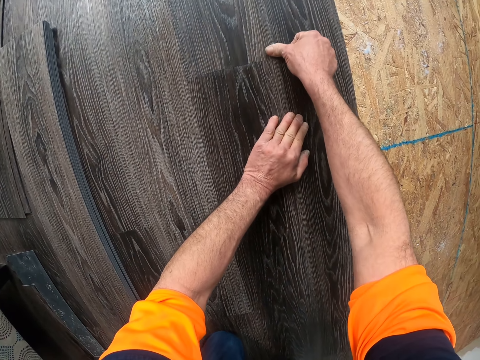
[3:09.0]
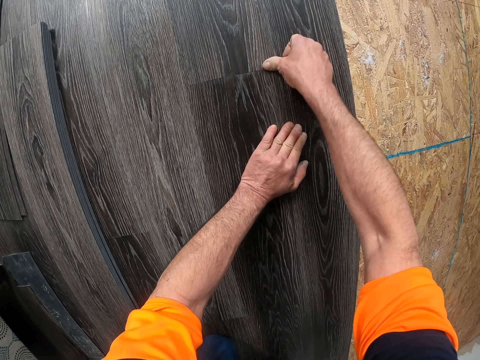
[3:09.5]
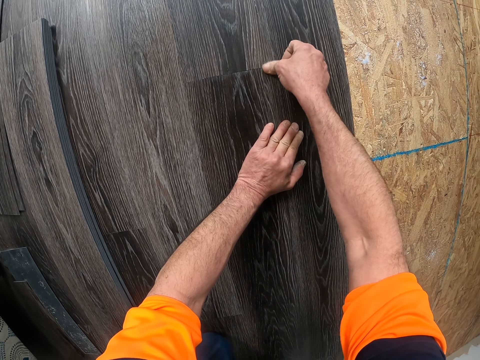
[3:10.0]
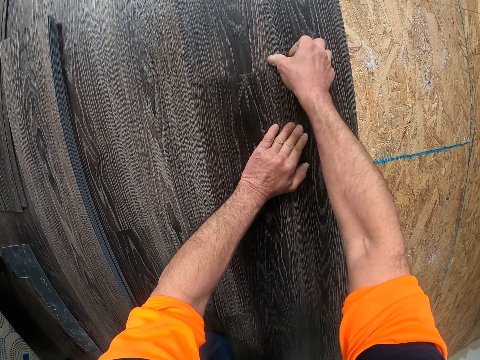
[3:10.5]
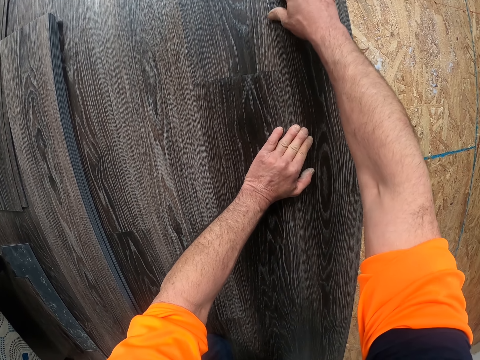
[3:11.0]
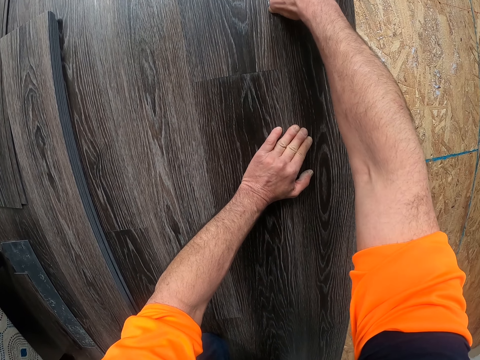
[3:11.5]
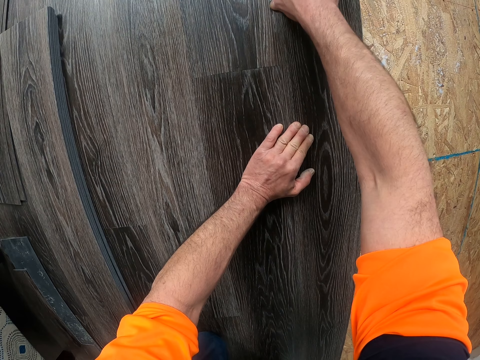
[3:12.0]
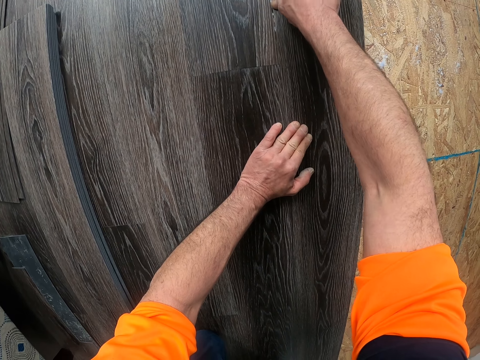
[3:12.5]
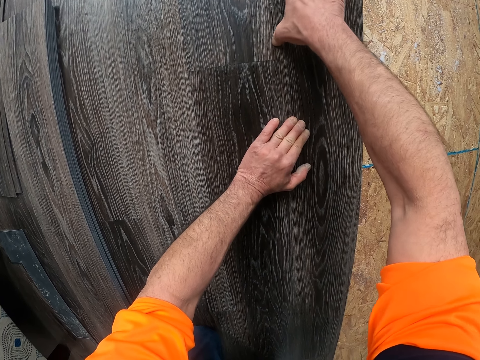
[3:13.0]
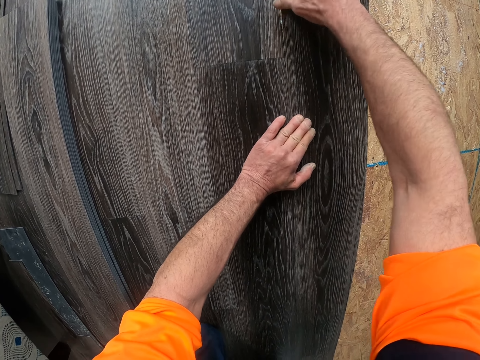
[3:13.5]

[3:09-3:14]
The camera wearer is pressing the vinyl tile.

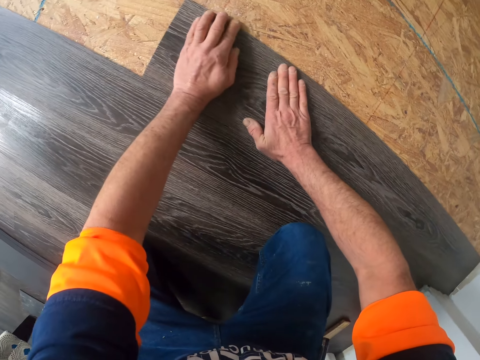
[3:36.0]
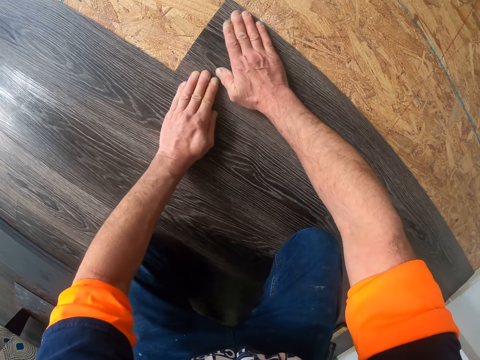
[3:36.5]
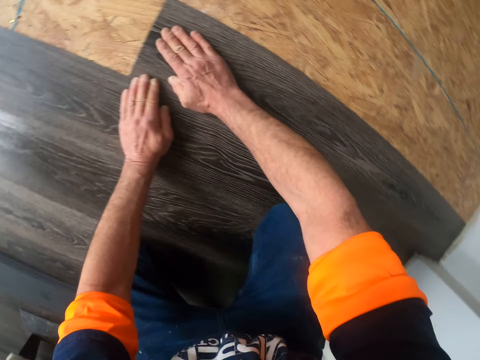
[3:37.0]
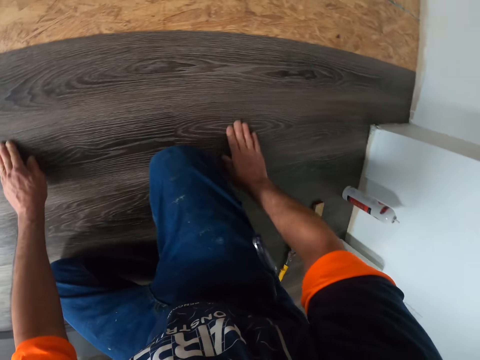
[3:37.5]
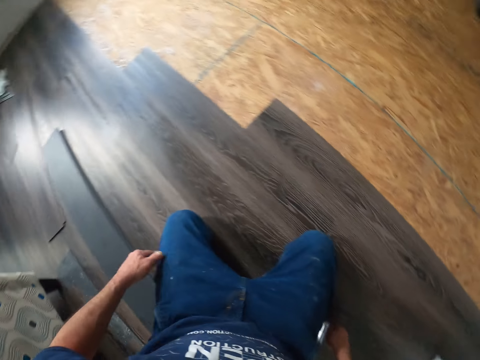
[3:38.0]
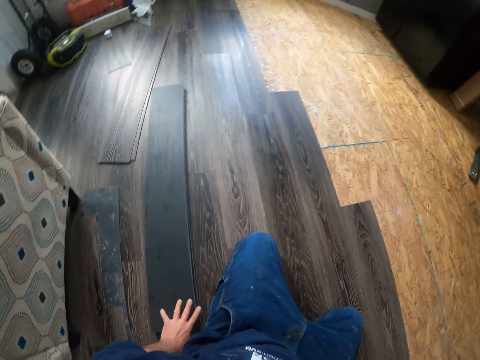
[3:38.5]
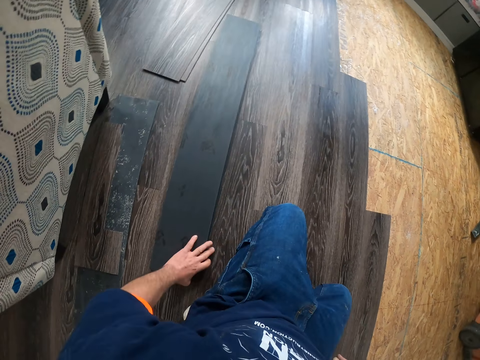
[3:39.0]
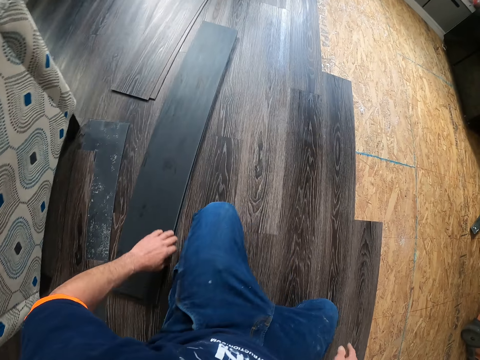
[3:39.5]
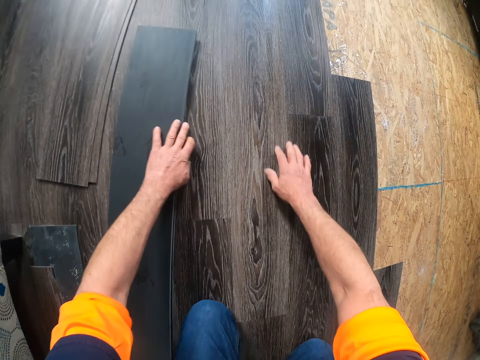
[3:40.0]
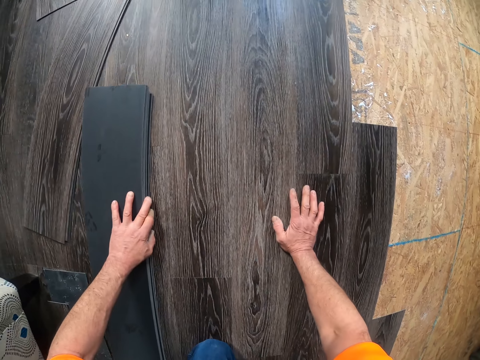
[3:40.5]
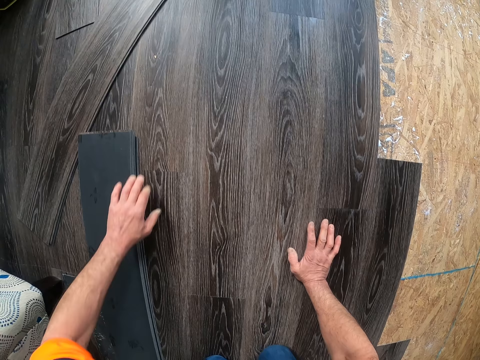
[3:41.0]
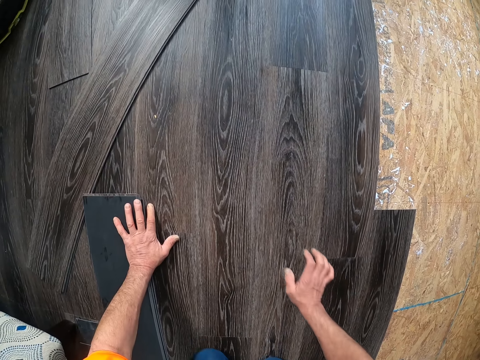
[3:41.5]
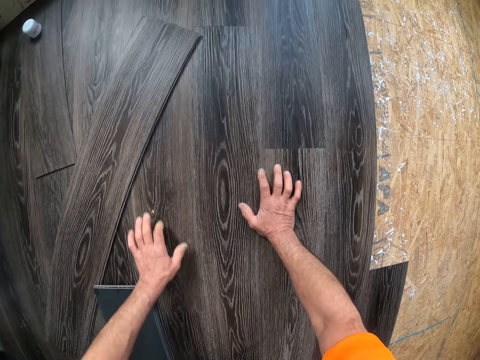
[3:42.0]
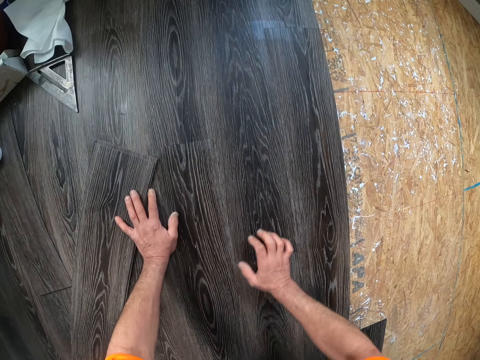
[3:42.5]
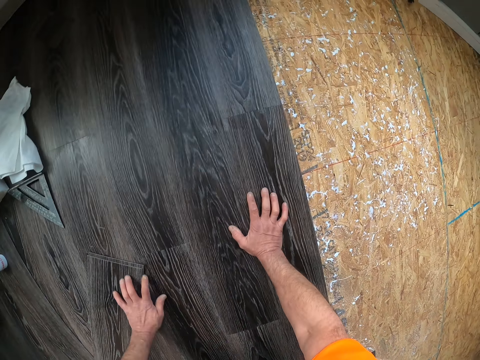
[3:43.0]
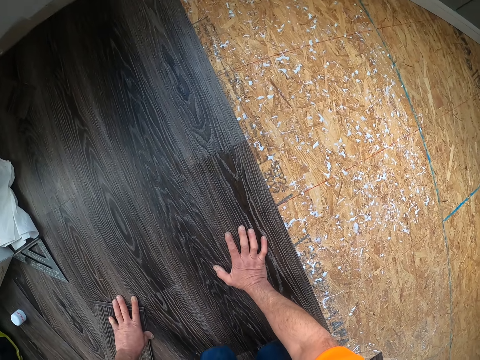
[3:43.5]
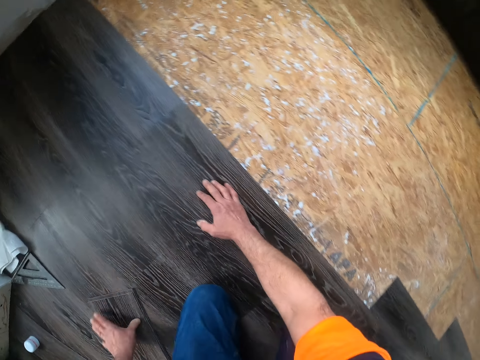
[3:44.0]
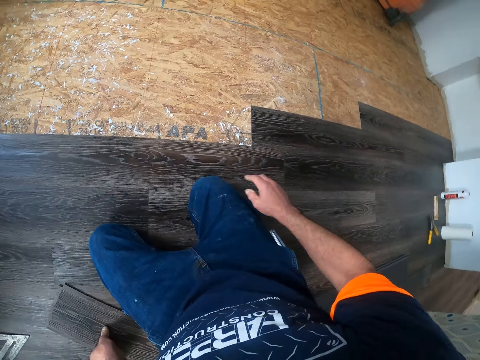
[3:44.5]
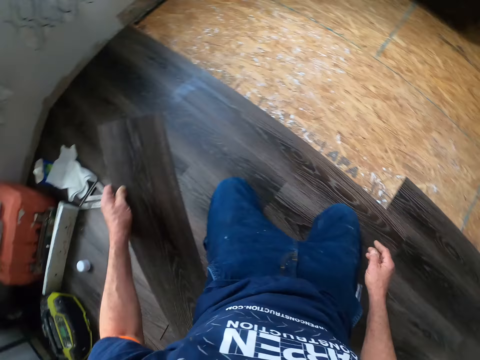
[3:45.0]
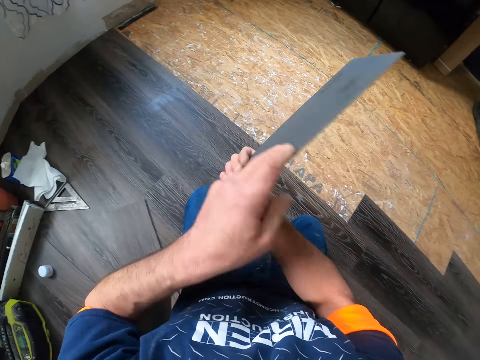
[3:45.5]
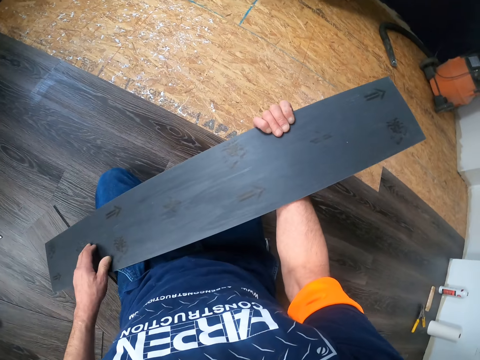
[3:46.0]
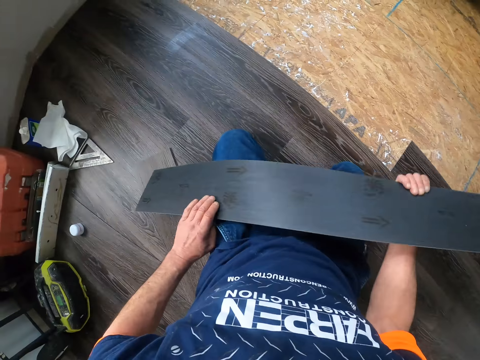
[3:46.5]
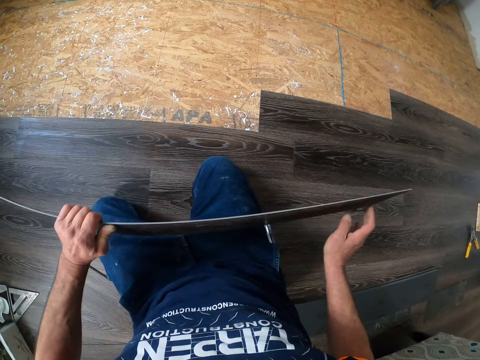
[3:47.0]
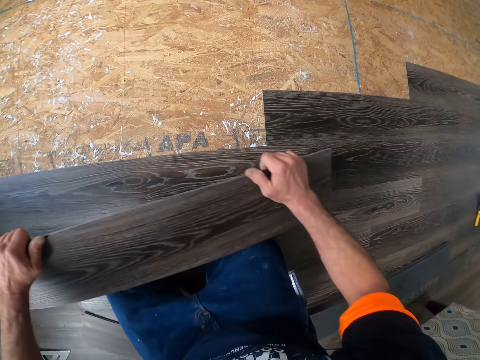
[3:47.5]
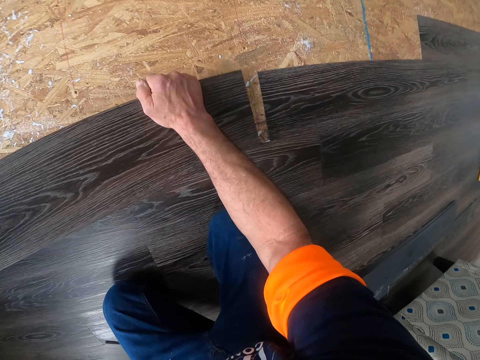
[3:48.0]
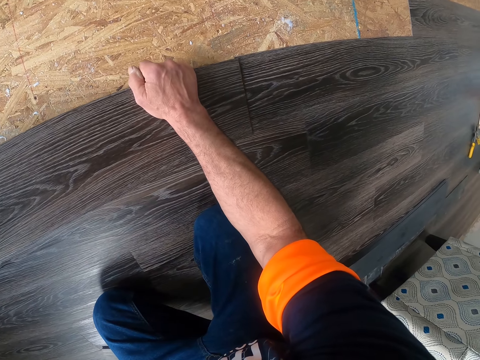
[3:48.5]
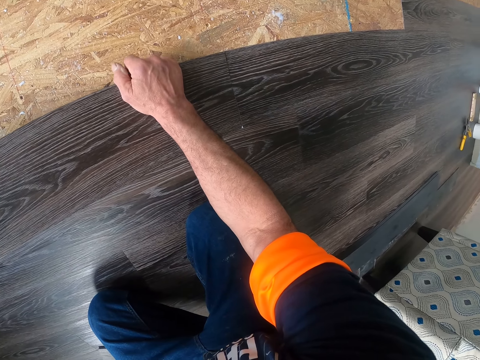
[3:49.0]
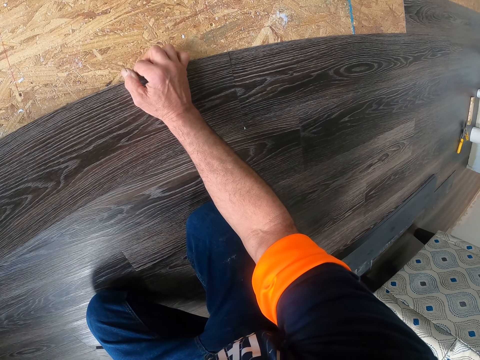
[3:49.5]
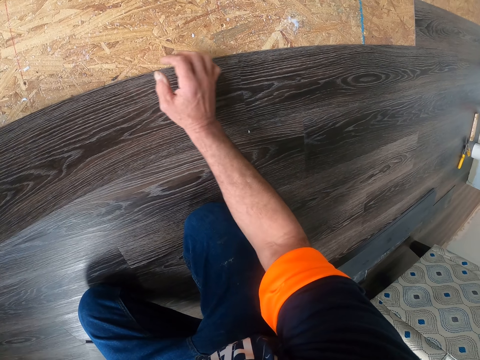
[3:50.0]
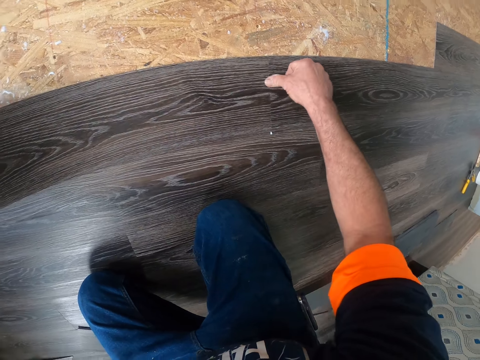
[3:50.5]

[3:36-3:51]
The camera wearer is sitting on the knee. They move the plywood or vinyl tile on the floor slightly. They bend forward. They are pushing the vinyl tile. They are crawling in front. They pick up the vinyl tile from the floor. They are sitting on the knee. They hold the vinyl tile, turn the vinyl tile, hold the vinyl tile, and turn the vinyl tile. They put the vinyl tile on the floor.

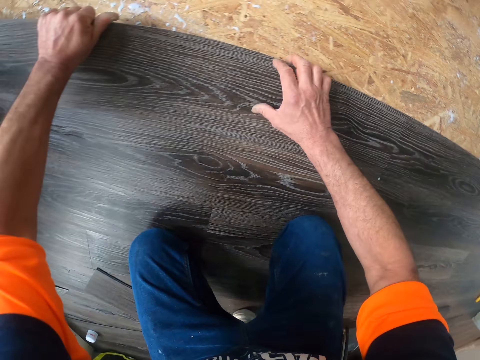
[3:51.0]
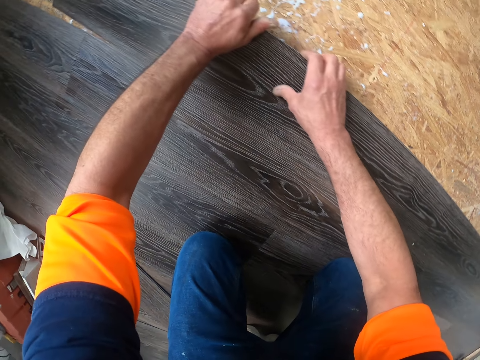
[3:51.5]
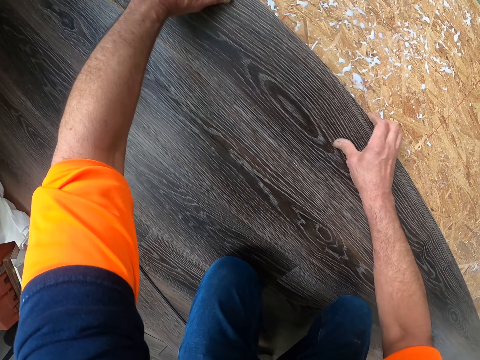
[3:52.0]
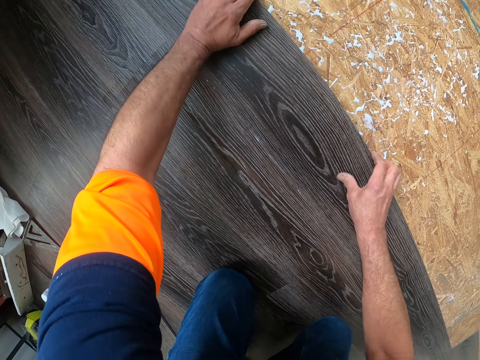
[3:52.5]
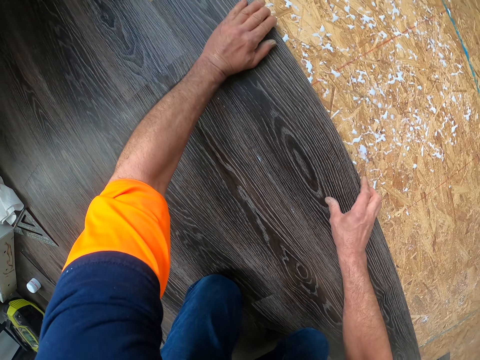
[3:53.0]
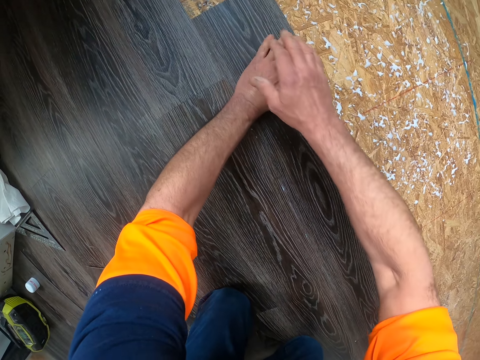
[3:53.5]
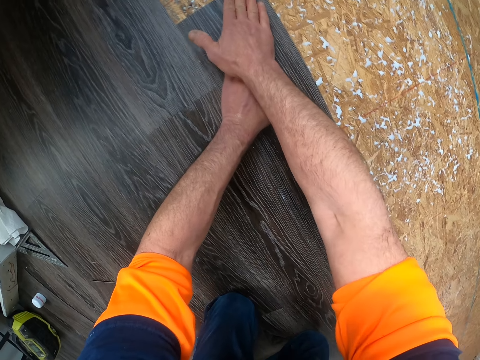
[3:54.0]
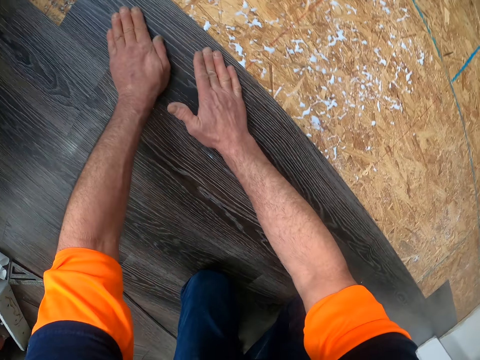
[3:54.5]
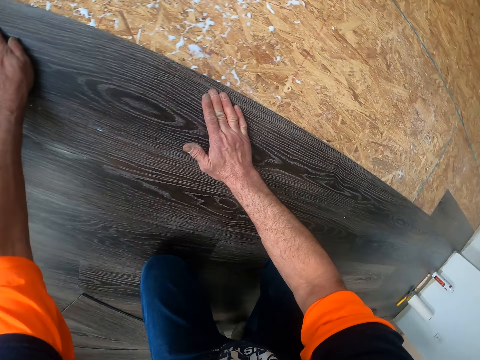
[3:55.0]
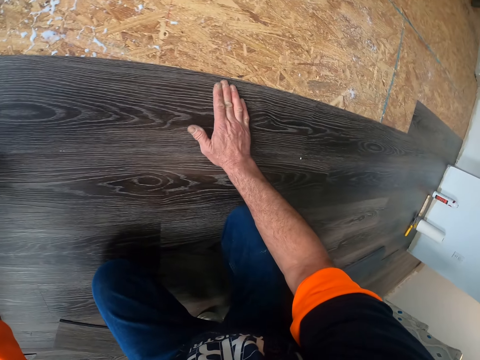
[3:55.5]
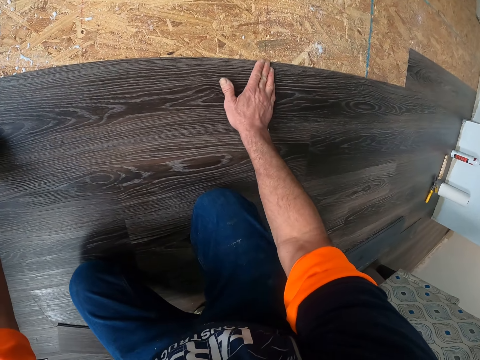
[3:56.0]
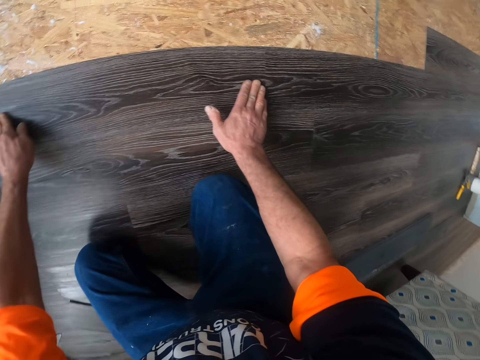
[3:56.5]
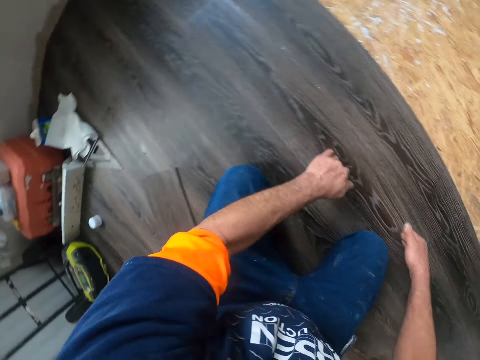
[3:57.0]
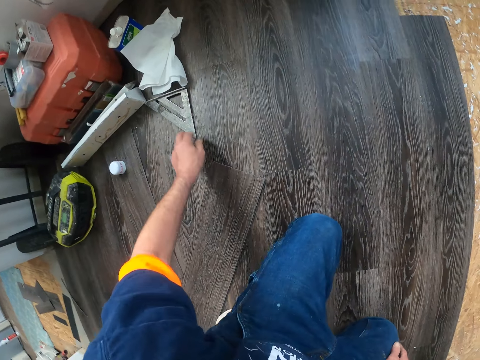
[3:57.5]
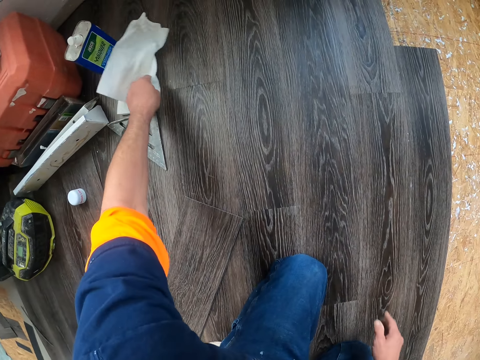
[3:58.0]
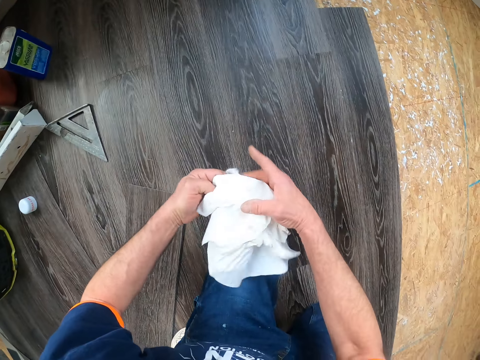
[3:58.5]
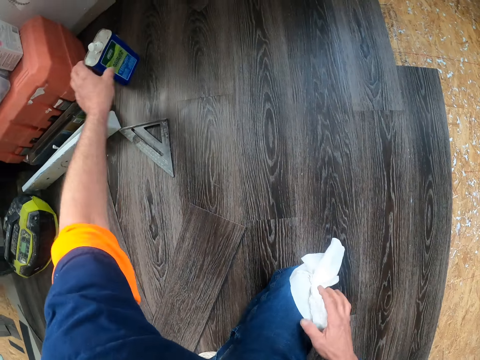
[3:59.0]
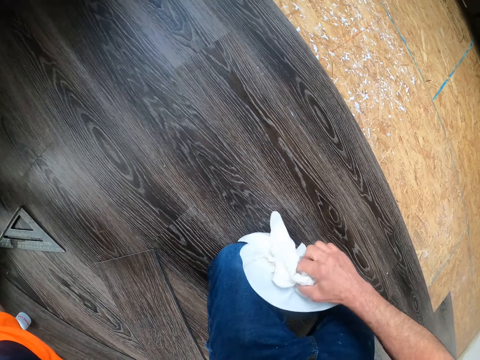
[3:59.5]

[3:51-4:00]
The camera wearer is pressing the vinyl tile. They are sitting on the knee. They pick up a tissue or towel from the floor. They fold the towel. They pick up something.
